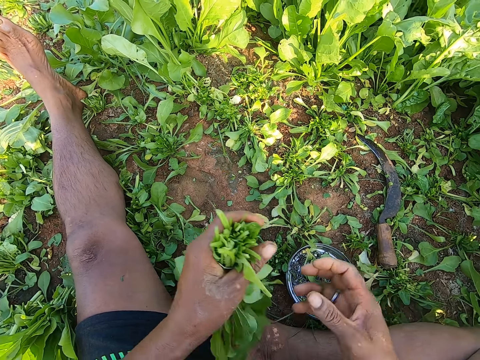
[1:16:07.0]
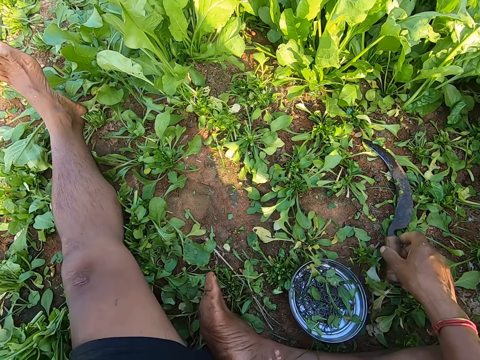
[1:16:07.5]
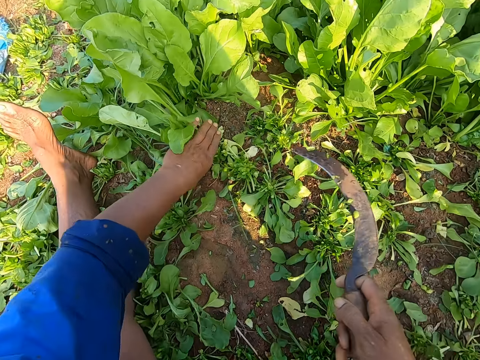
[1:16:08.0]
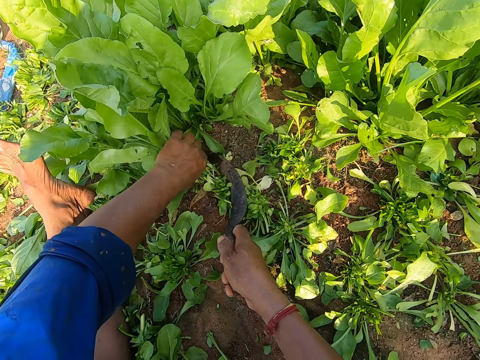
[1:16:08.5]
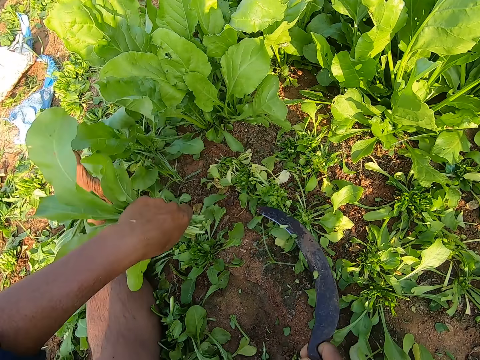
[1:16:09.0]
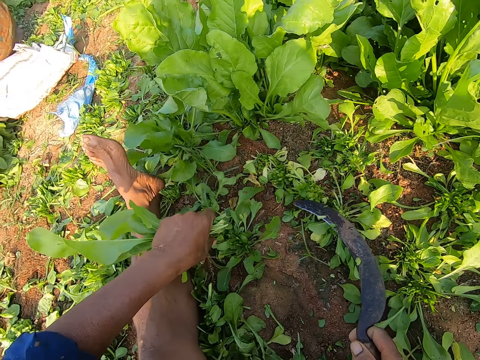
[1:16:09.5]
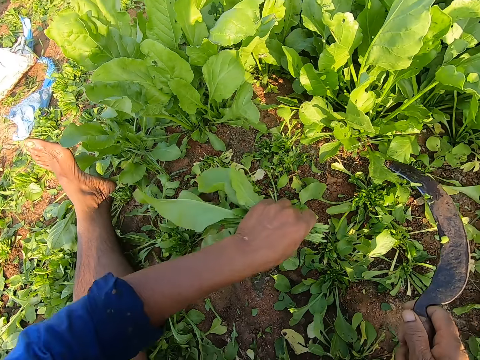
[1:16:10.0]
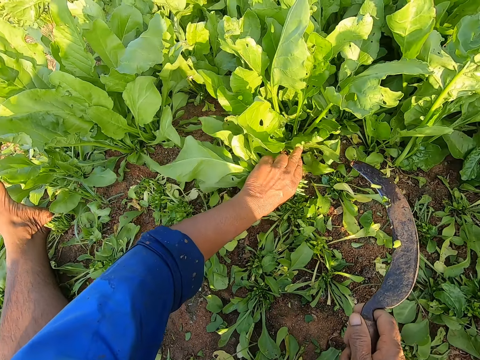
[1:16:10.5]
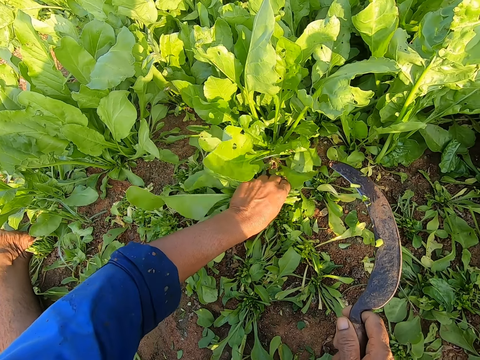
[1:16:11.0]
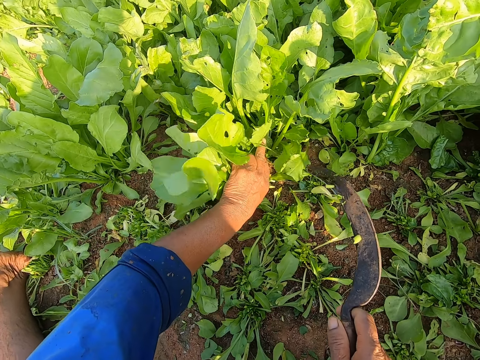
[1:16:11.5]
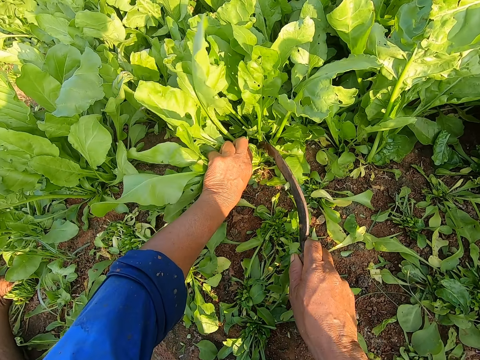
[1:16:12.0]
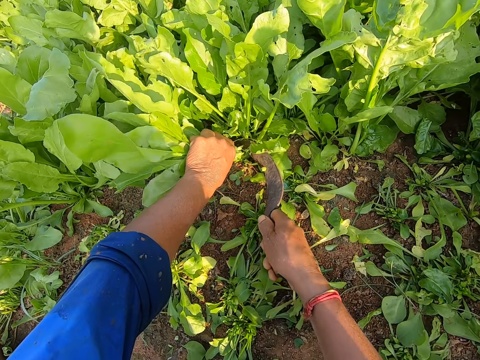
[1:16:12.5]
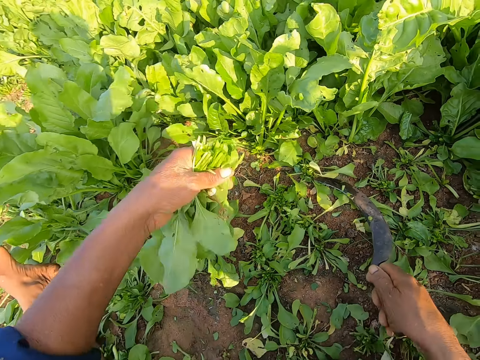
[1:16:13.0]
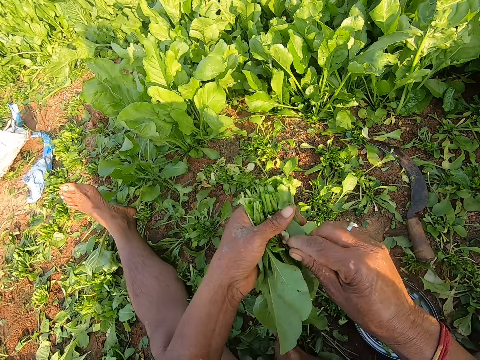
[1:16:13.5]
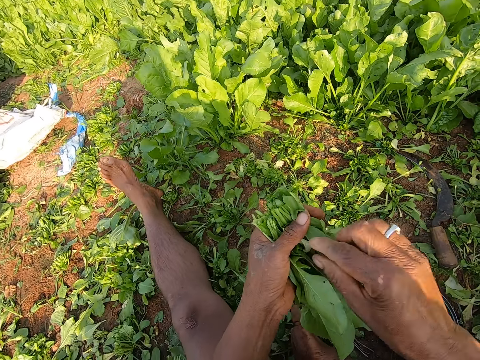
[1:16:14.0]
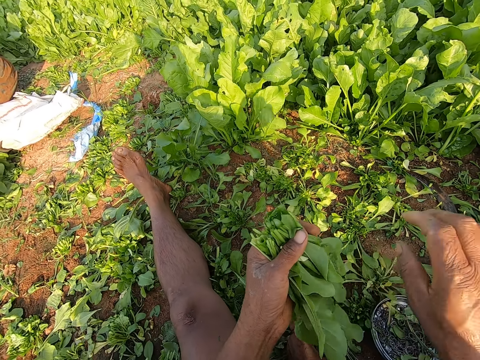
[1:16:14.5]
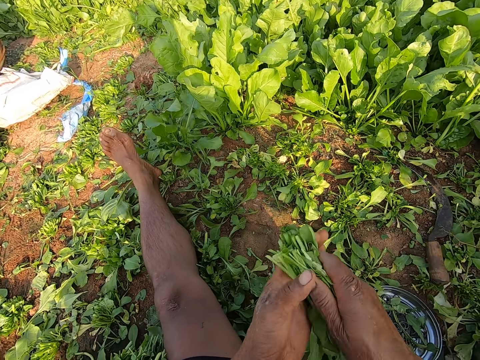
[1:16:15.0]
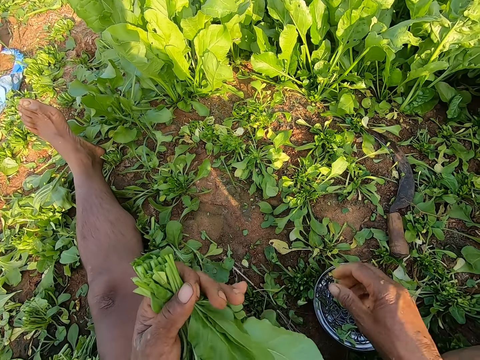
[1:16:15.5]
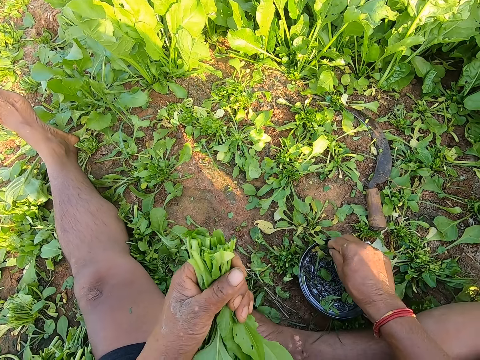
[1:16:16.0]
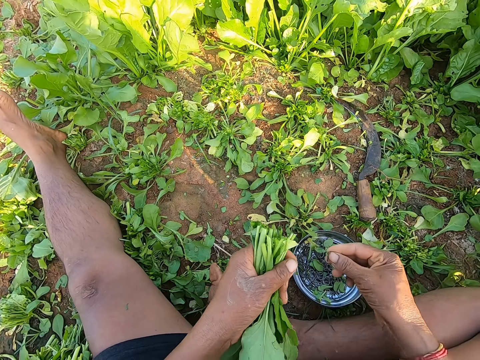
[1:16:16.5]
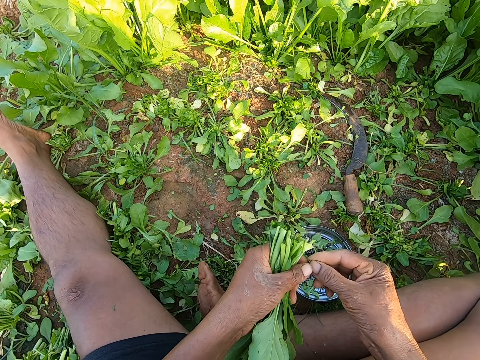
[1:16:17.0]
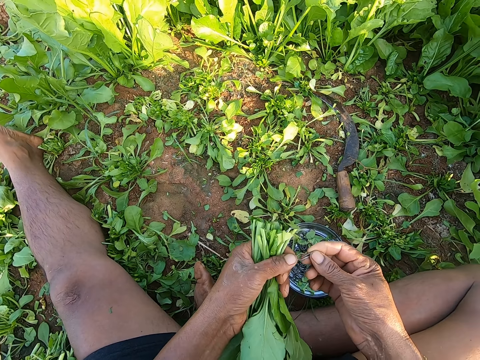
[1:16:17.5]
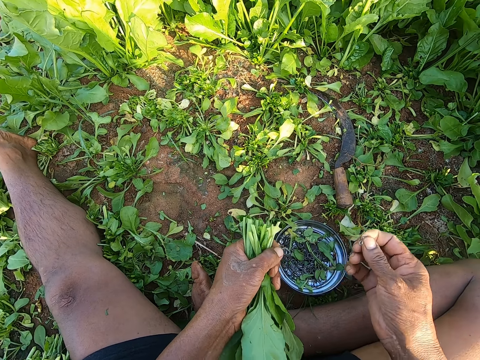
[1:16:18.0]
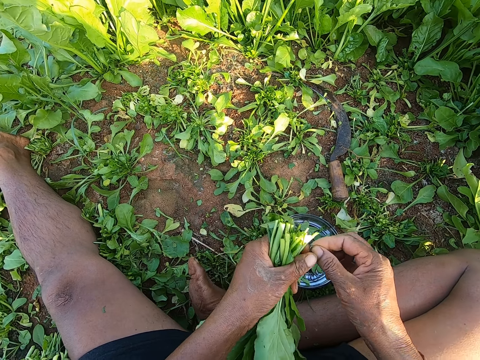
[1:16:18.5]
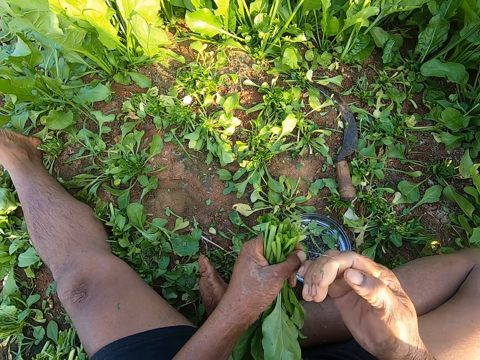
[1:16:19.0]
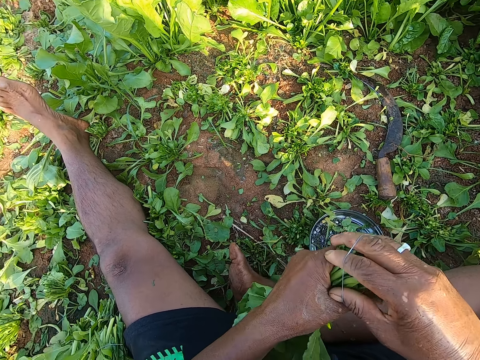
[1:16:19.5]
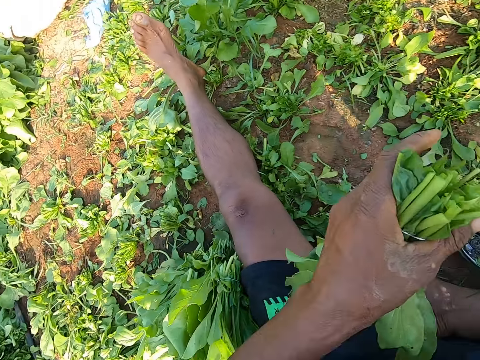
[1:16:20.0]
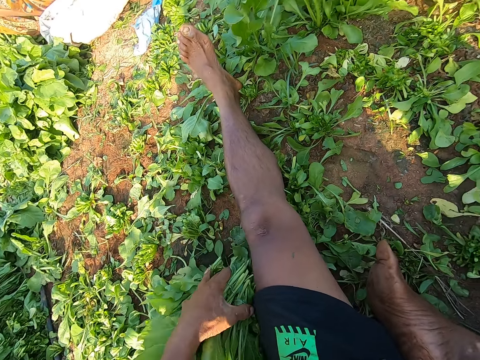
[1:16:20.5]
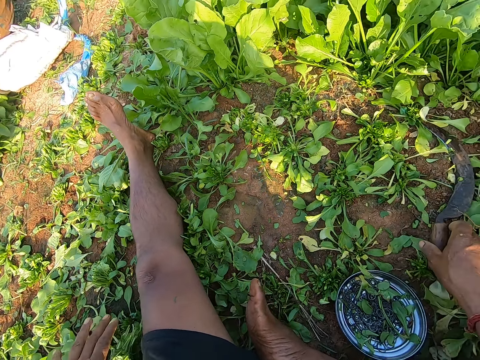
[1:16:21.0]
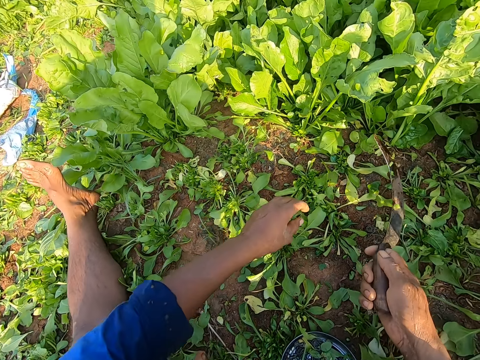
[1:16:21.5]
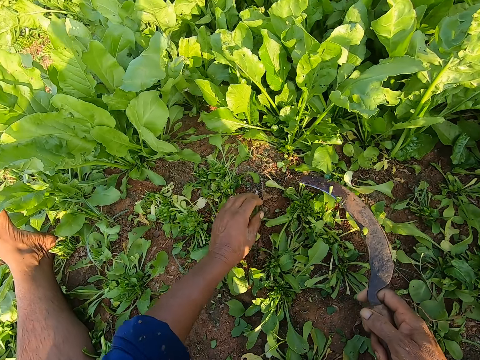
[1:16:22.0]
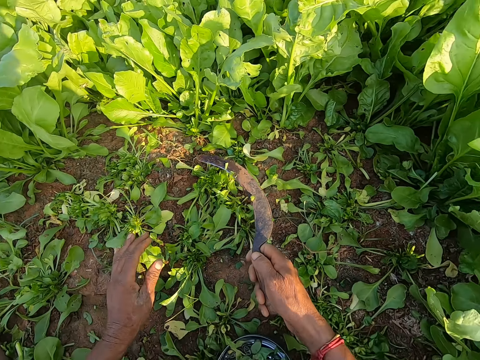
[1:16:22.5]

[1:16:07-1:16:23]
The camera wearer puts the spinach down and picks up the sickle from the ground with his right hand. He holds a bundle of collard greens on the ground with his left hand. He talks with a woman. He cuts the bunch of collard greens in his left hand on the ground with the sickle in his right hand. He holds a bunch of collard greens on the ground with his left hand. He cuts the bunch of collard greens in his left hand on the ground with the sickle in his right hand. He drops the sickle on the ground with his right hand. He removes dirt from the spinach. He takes out a collard green from the bunch of collard greens in his left hand with his right hand. He holds the bunch of collard greens with his hand. He picks up a rubber band from the bowl on the ground with his right hand. He talks with the woman. He drops a rubber band on the bowl with his left hand. He pulls the rubber band with his hands. He binds the bunch of collard greens in his left hand with the rubber band in his right hand. He places the bunch of collard greens on bunches of collard greens on the ground with his left hand. He picks up the sickle from the ground with his right hand.

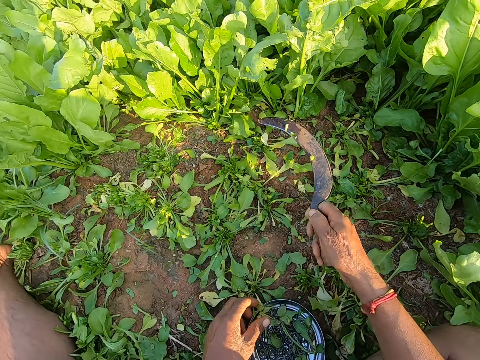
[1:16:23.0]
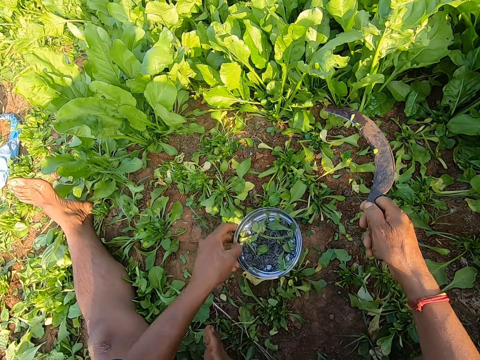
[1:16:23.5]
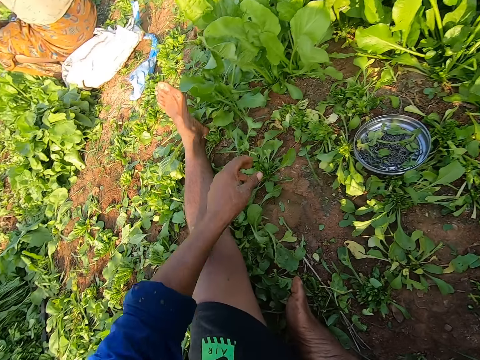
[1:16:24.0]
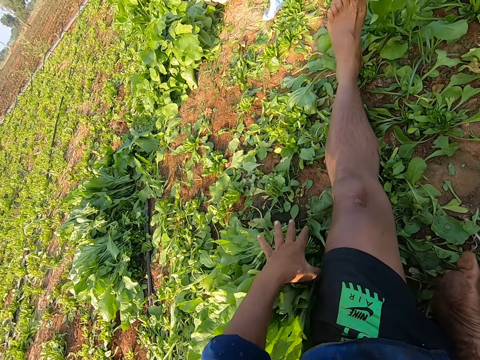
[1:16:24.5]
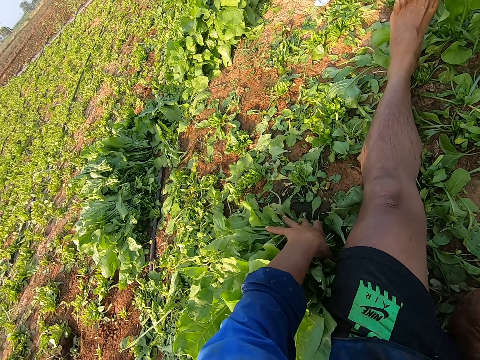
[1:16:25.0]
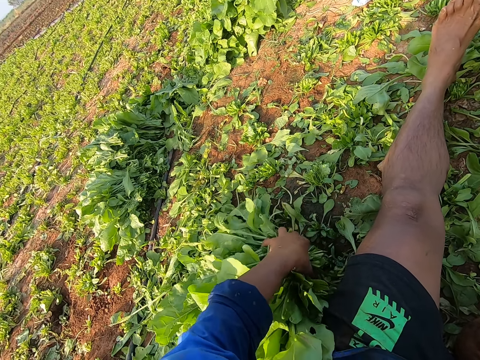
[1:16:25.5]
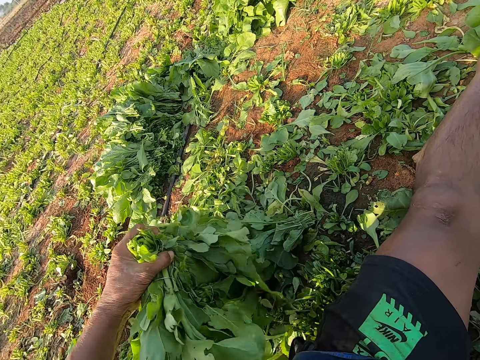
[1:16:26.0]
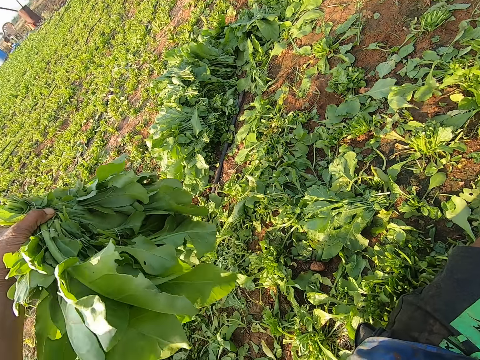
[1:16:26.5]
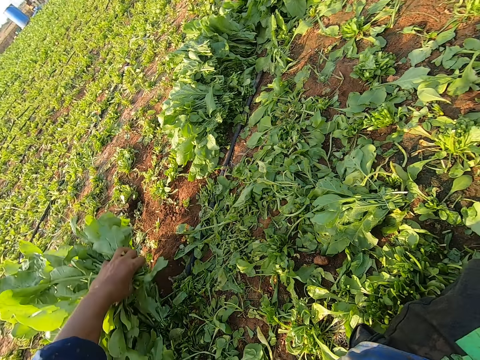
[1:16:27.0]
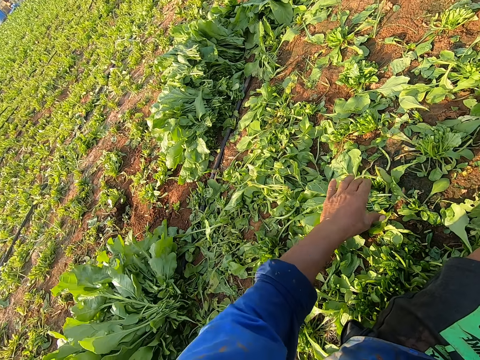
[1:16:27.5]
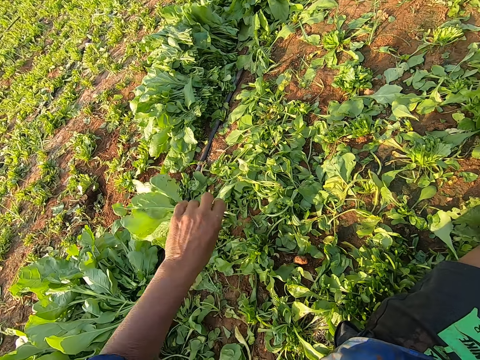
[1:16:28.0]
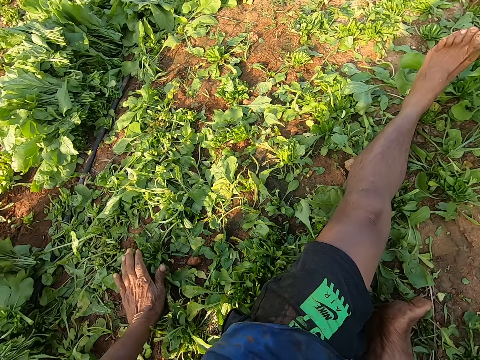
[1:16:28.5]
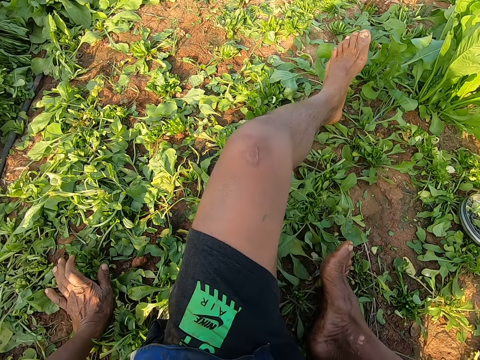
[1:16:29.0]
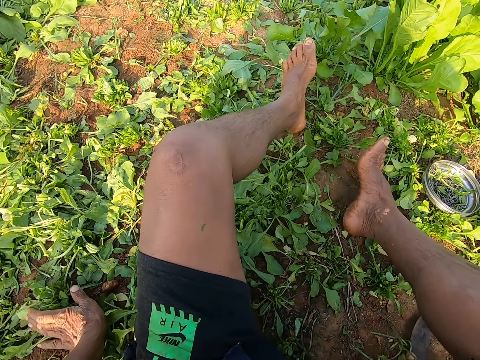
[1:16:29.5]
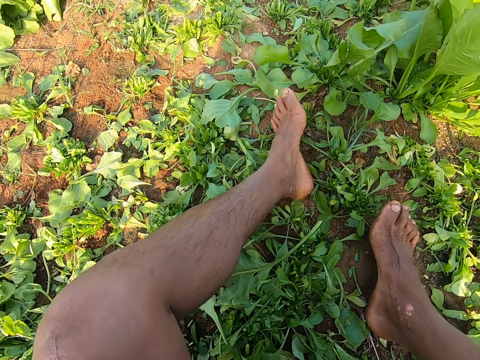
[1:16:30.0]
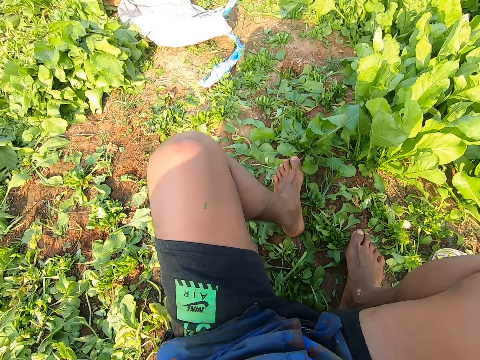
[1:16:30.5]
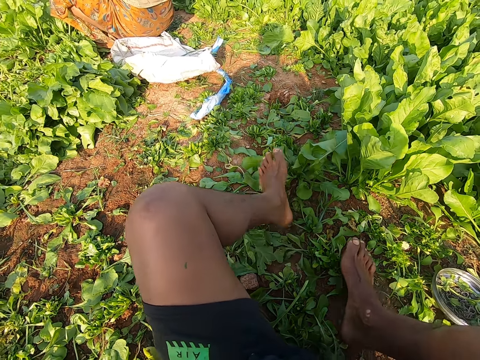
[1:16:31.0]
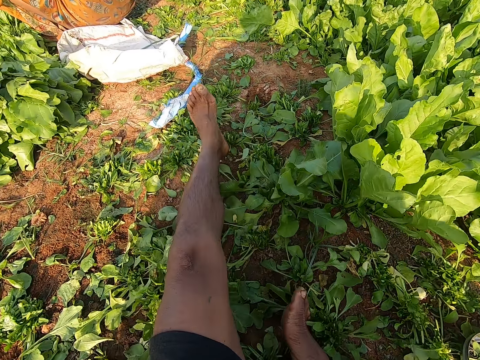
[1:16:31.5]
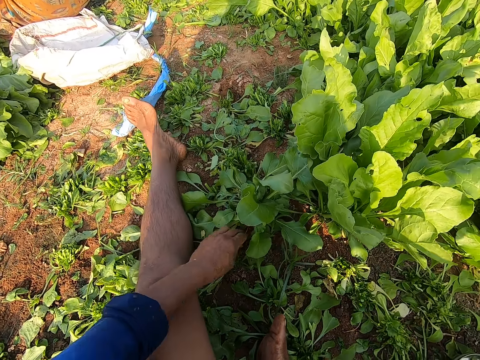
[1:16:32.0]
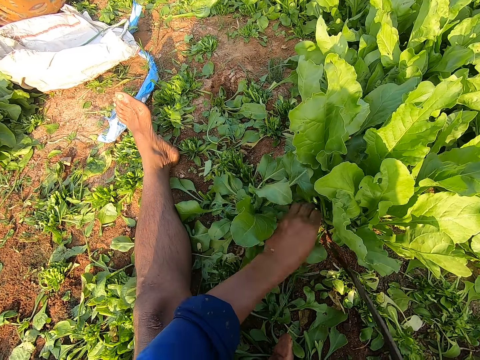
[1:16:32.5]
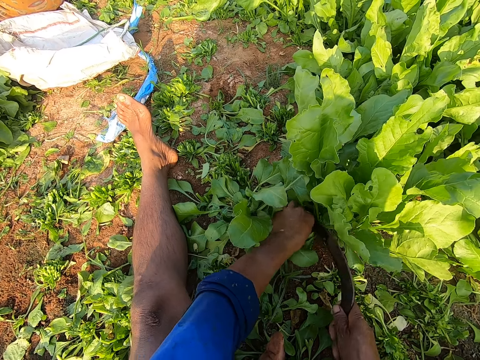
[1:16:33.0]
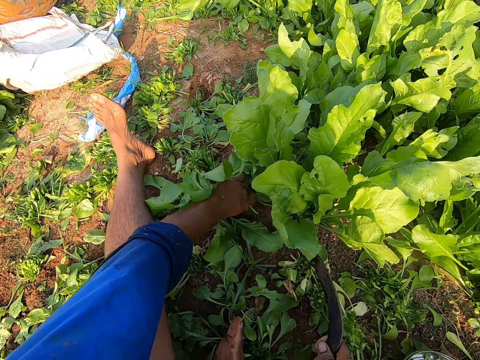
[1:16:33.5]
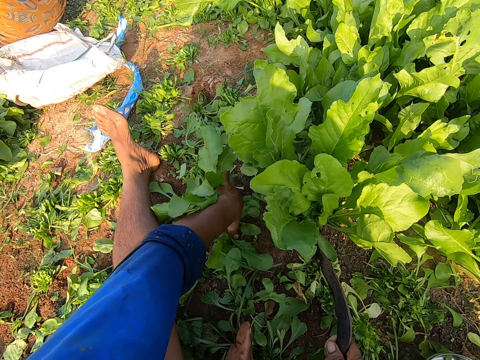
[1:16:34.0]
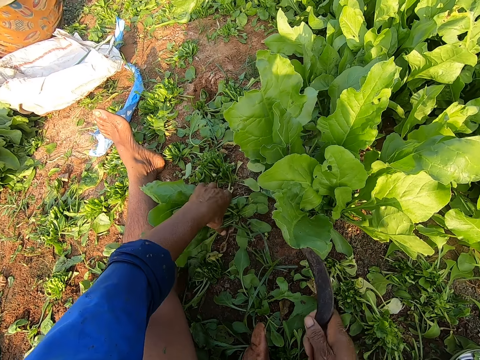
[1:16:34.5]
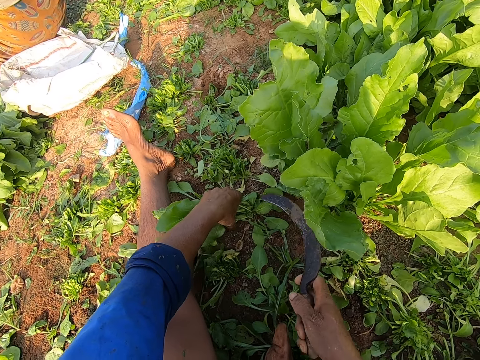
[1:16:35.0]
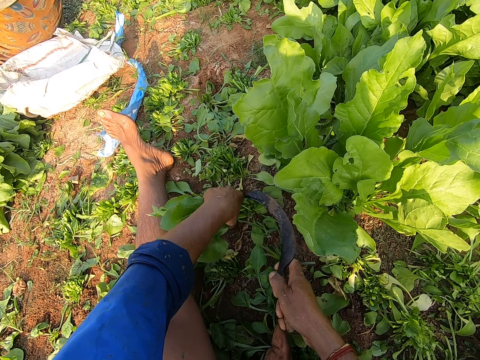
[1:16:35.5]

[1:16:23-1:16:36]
The camera wearer moves the bowl of rubber bands on the ground with his left hand. He moves a bunch of spinach. He picks up the bunches of collard greens from the ground with his left hand. He drops the bunches of collard greens on the ground with his left hand. He talks with a woman. He picks up a bunch of collard greens from the ground with his left hand. He drops the bunch of collard greens on bunches of collard greens on the ground with his left hand. He moves towards the collard greens on the floor. He holds a bunch of collard greens on the ground with his left hand.
